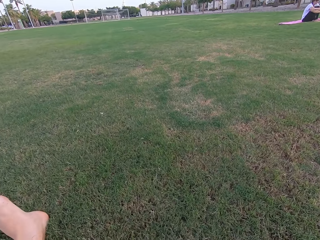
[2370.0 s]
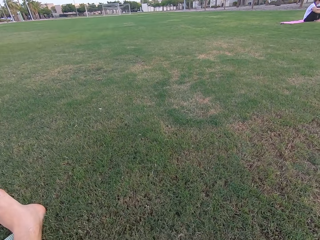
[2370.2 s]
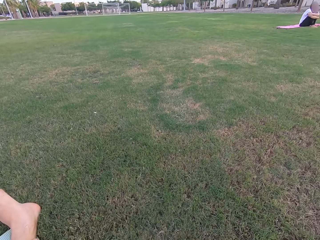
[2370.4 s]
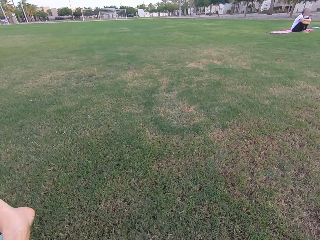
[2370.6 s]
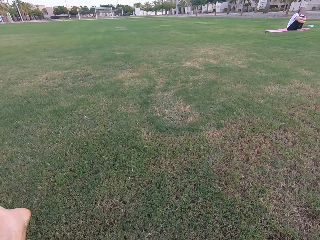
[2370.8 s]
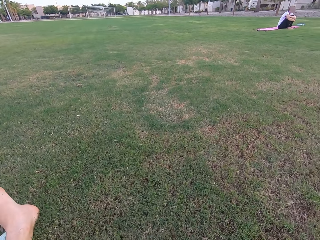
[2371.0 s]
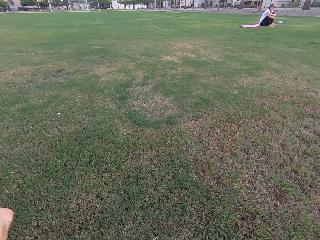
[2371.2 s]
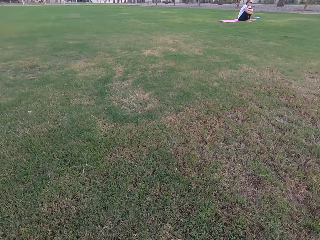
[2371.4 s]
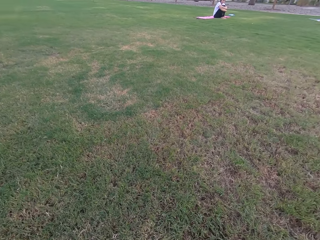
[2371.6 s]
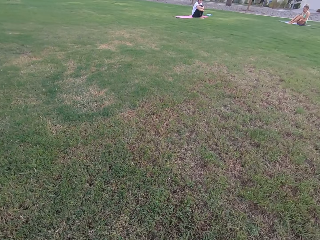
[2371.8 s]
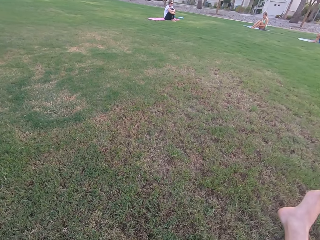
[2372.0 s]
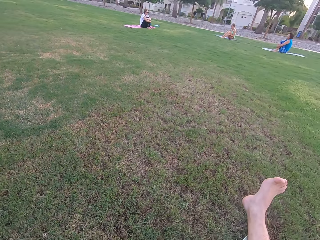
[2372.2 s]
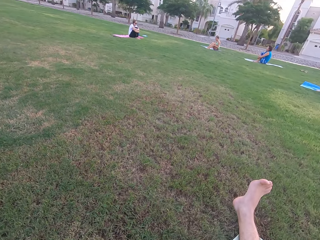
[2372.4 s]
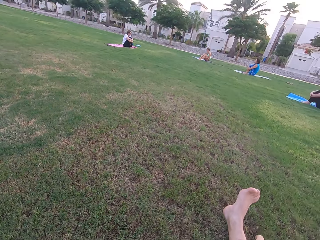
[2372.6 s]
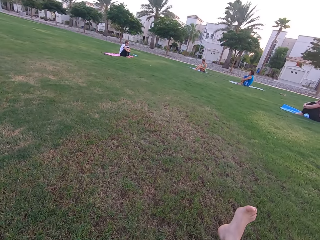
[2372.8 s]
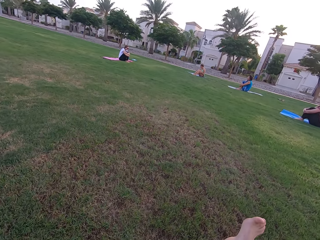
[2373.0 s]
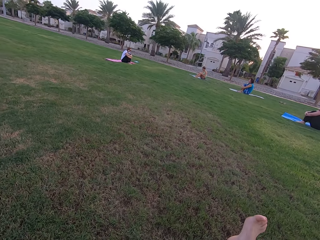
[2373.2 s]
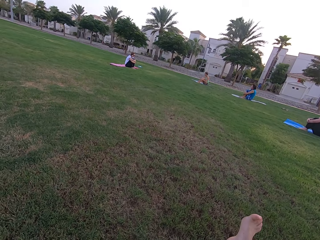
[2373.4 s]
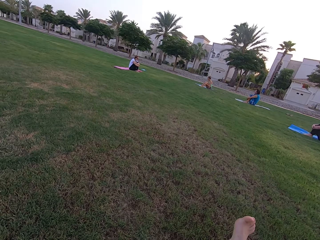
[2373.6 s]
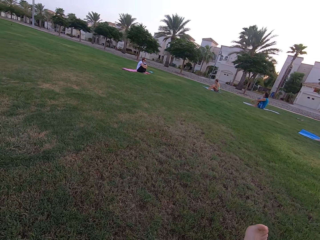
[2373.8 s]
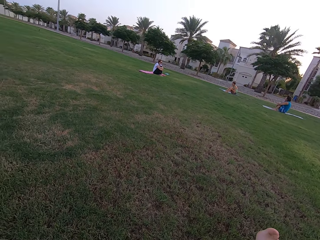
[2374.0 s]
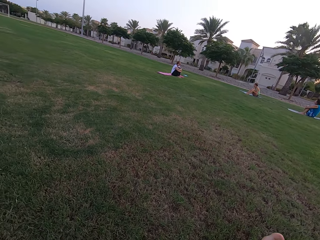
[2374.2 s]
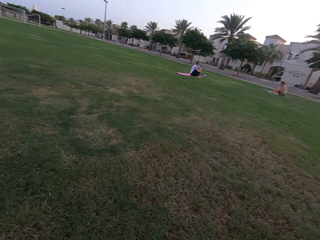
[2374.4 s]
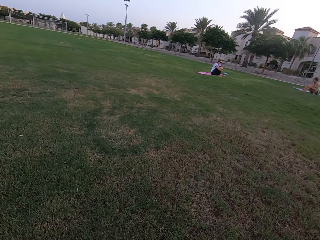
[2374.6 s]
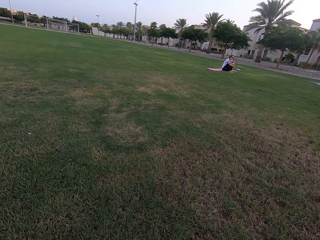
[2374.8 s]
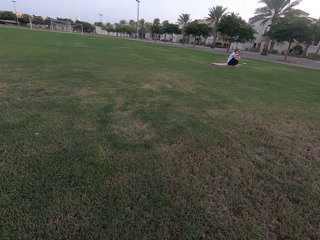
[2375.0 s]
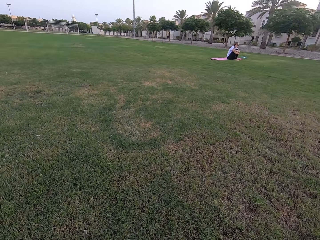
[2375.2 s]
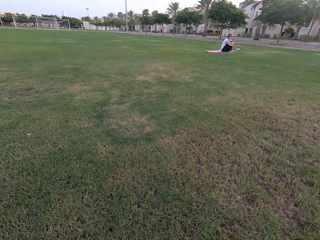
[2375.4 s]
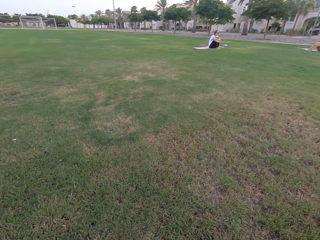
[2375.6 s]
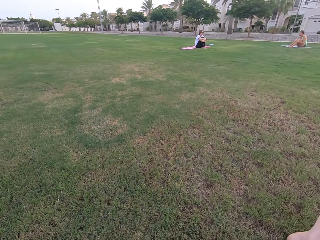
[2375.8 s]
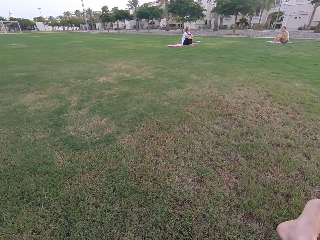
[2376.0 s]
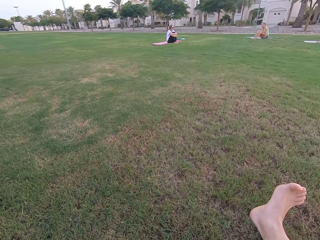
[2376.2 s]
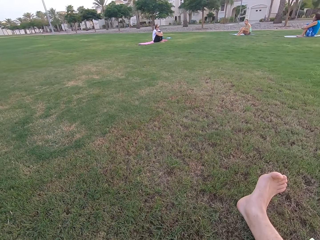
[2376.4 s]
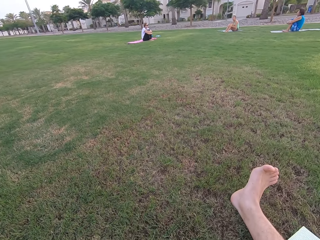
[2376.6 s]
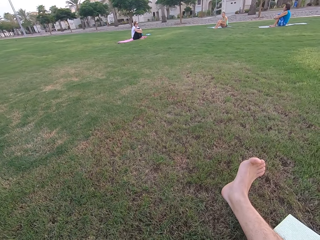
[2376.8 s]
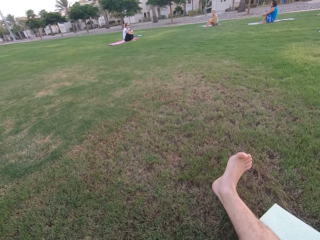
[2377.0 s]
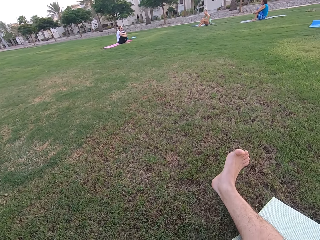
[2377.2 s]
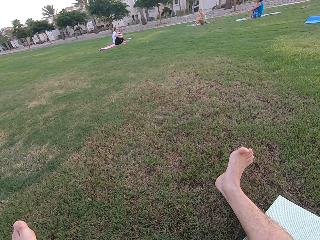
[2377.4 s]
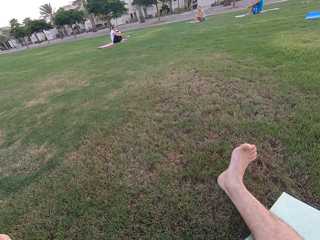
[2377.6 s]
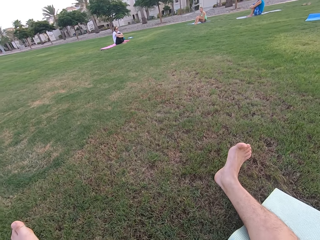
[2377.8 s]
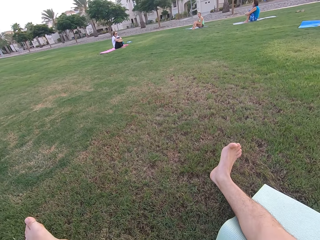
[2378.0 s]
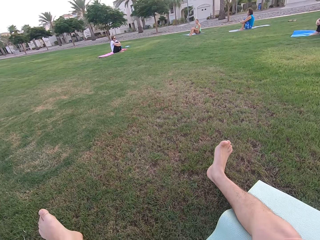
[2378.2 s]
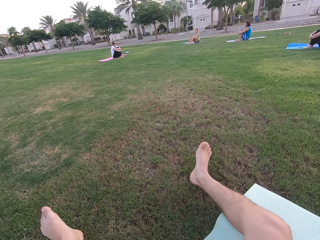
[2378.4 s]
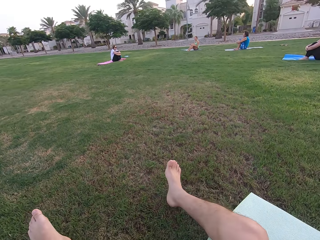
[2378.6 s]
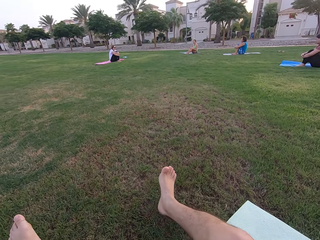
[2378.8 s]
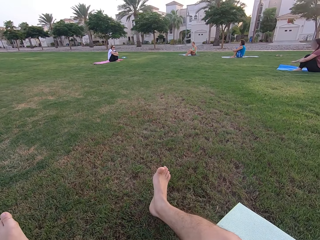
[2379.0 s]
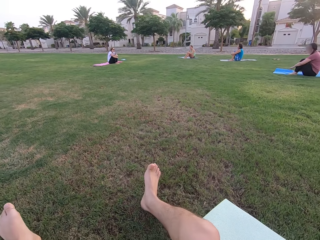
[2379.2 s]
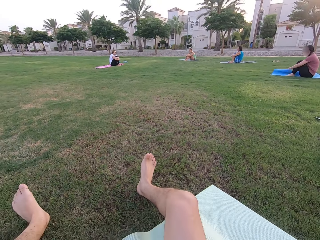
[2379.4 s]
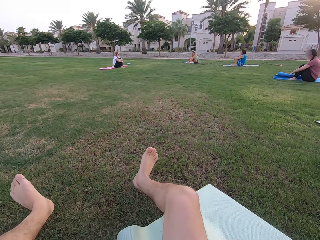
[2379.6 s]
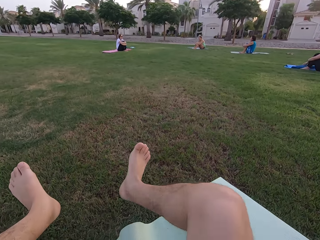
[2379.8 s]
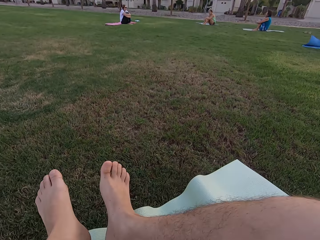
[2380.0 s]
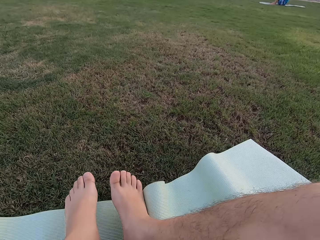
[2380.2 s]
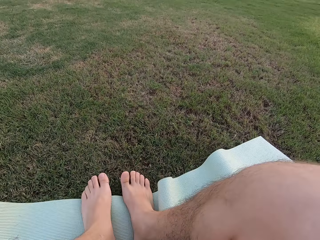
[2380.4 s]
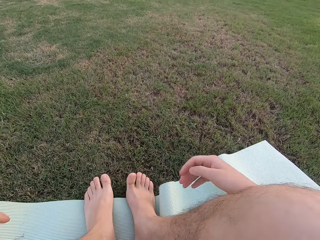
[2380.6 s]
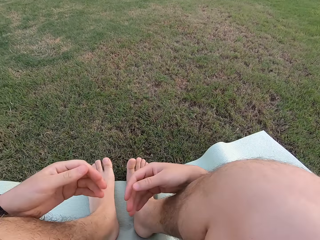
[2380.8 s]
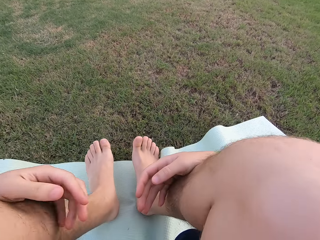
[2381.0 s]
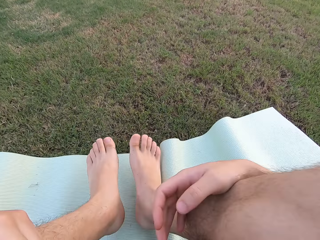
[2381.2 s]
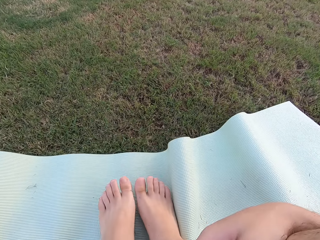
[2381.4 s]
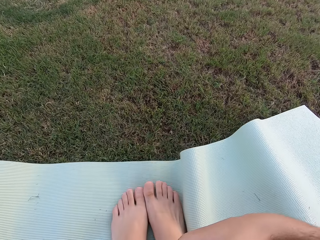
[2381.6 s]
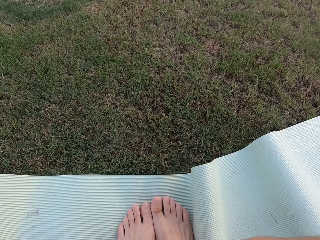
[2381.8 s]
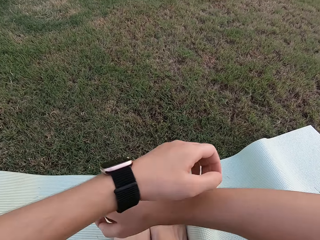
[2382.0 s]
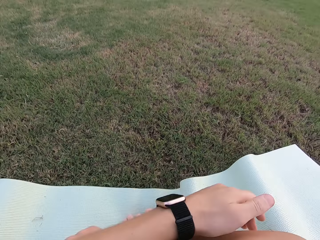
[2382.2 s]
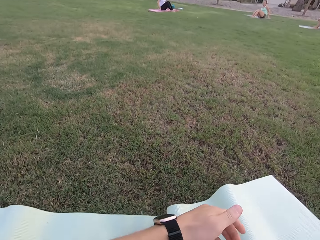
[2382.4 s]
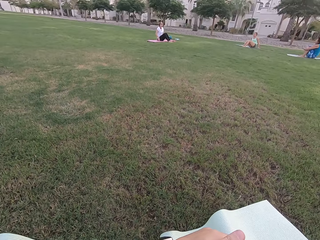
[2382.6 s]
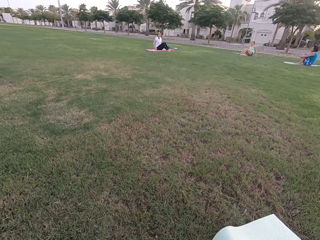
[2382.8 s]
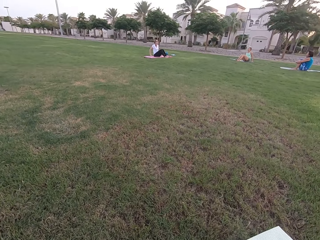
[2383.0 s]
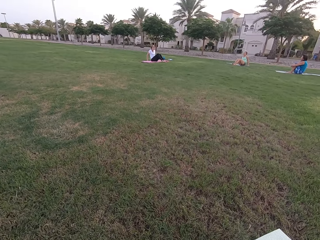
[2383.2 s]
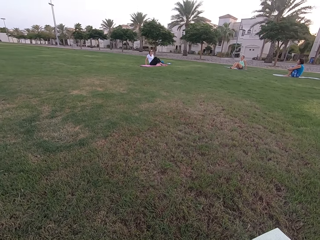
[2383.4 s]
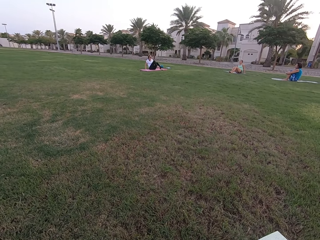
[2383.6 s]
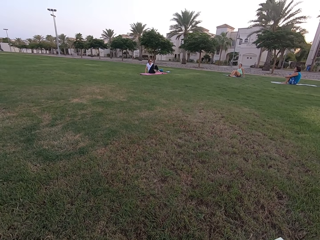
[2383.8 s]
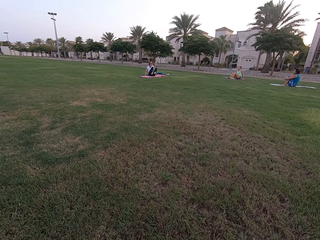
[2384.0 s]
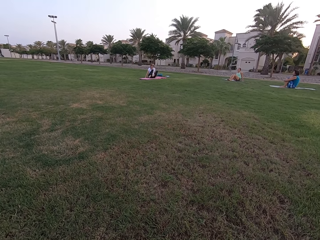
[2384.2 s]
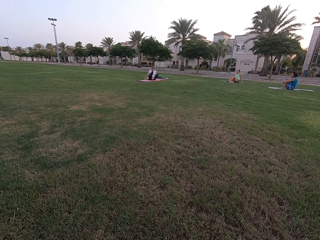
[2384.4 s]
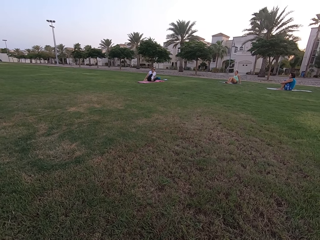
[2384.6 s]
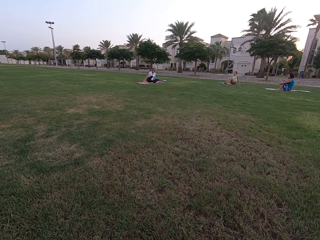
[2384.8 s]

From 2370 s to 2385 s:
The camera wearer moves his right leg to the left. He sits on the ground and folds his legs. The women sit on the ground.

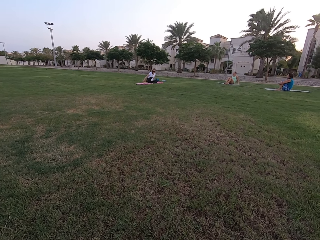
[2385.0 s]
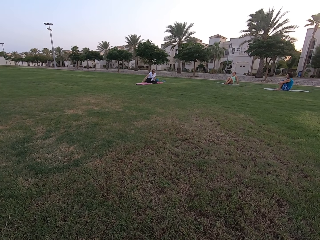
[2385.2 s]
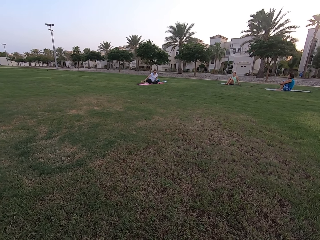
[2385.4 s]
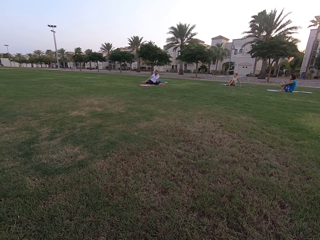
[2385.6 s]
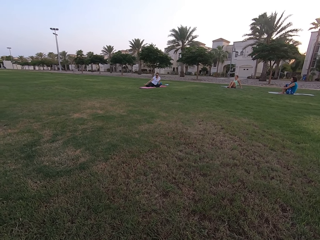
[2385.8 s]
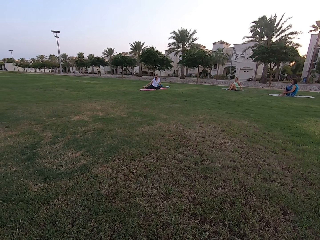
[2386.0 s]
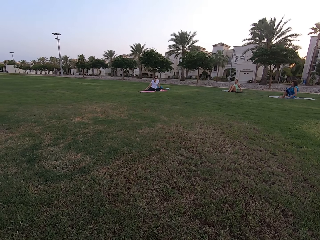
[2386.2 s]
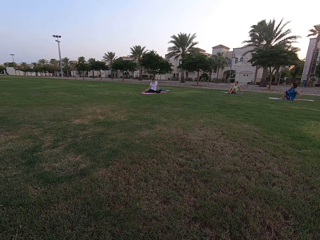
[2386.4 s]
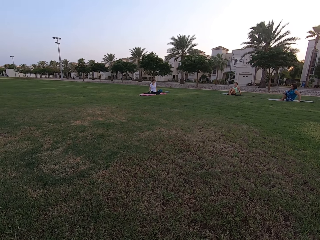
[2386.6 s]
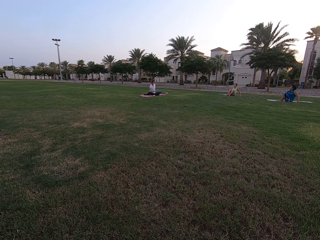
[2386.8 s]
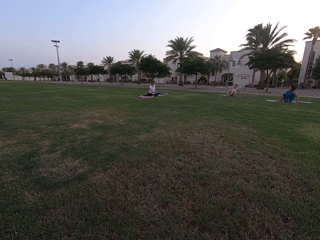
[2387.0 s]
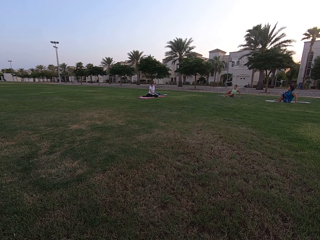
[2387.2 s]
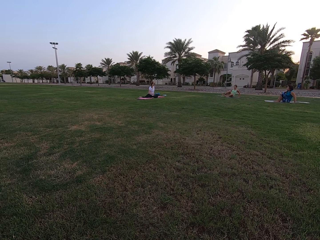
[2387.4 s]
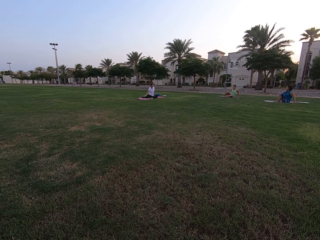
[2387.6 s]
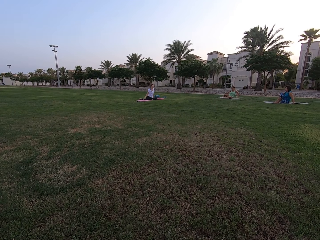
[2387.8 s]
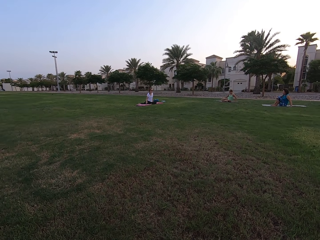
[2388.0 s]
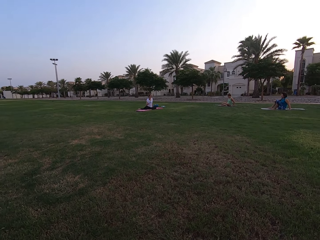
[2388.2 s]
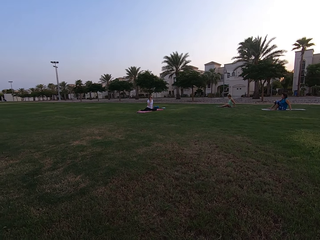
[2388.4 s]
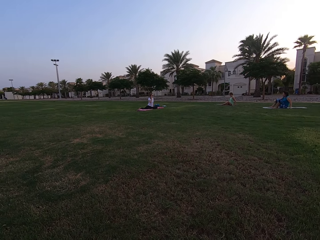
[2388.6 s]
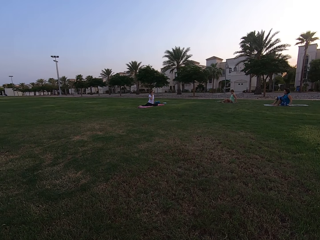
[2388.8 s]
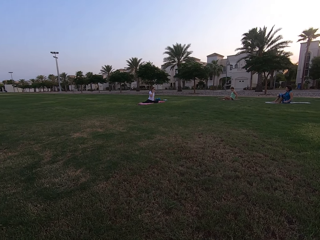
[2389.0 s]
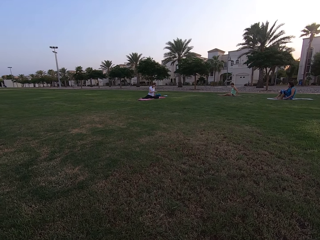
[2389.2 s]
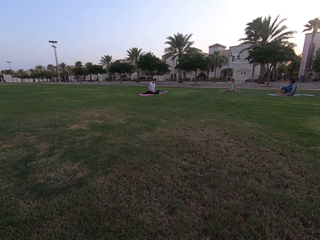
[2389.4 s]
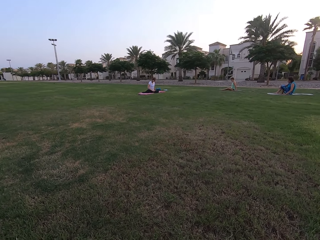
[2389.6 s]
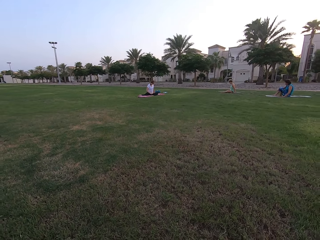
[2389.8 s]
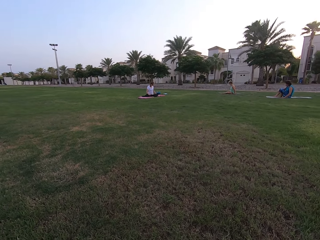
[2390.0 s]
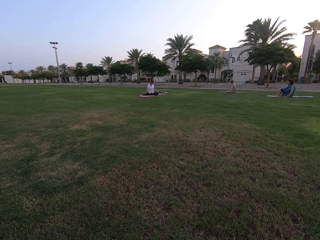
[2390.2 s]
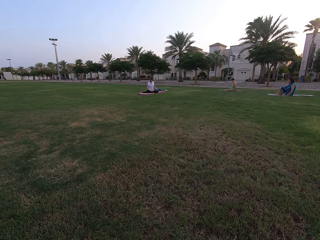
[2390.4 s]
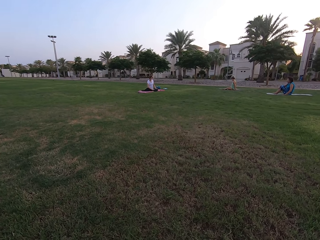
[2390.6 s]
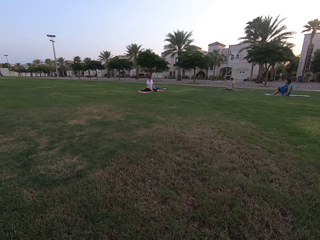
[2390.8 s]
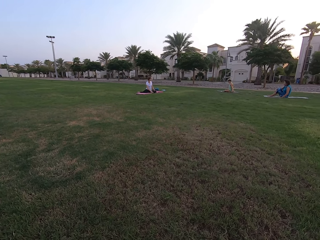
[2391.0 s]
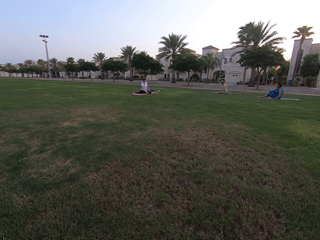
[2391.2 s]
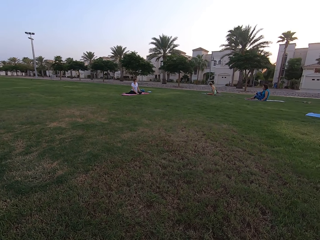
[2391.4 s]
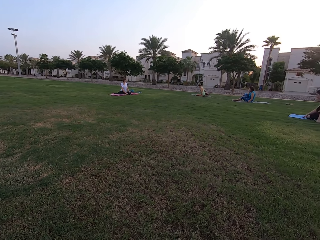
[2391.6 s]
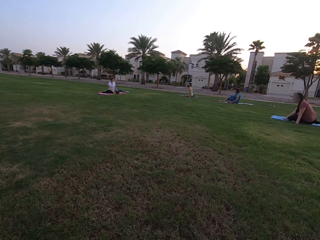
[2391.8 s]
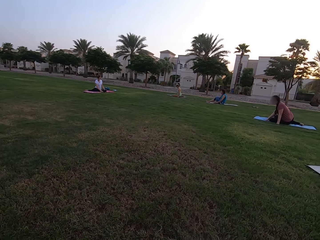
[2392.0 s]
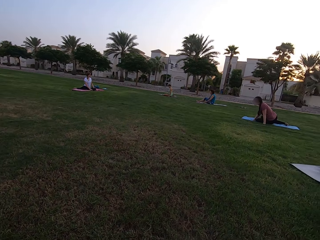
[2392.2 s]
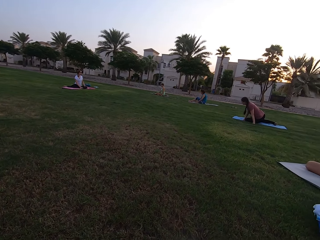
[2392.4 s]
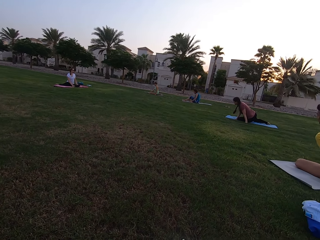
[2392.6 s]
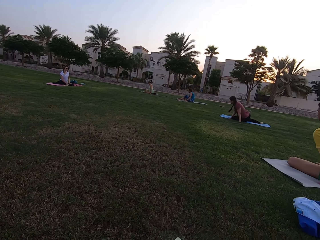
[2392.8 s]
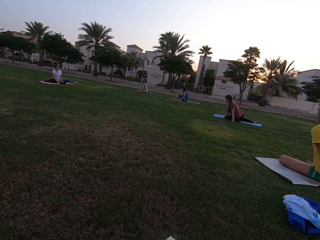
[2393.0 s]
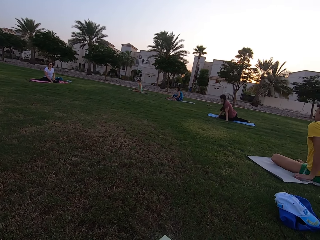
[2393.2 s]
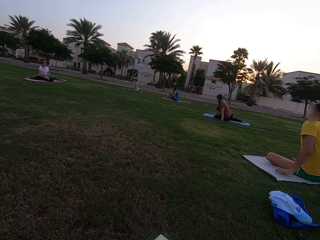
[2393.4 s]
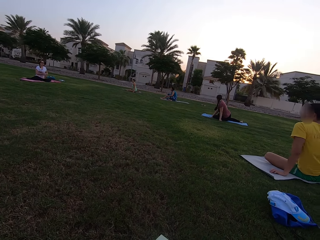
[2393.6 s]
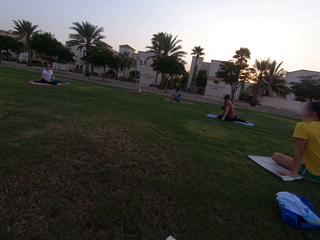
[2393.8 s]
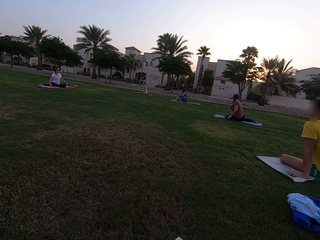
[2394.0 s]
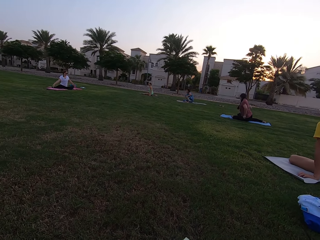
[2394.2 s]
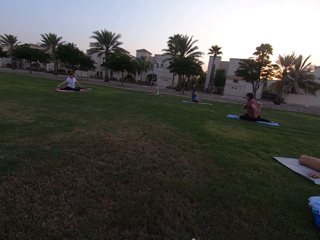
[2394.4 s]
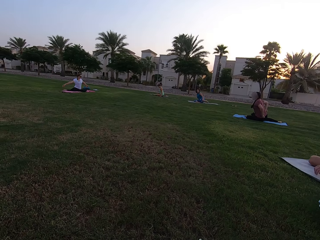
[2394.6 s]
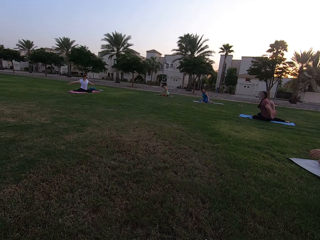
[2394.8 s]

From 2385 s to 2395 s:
A man sits on the ground.
